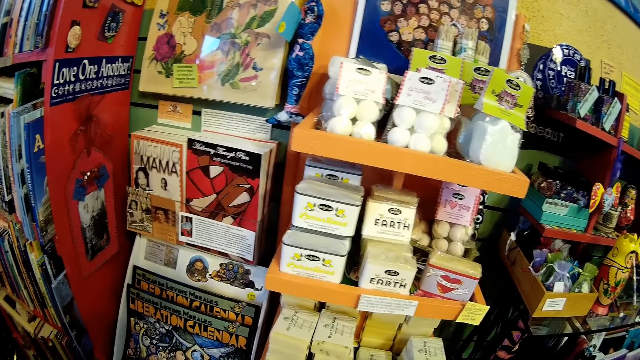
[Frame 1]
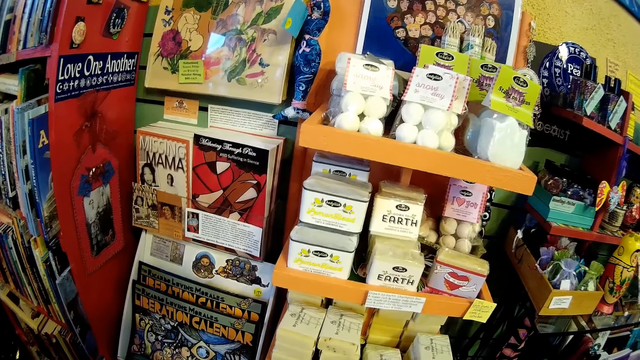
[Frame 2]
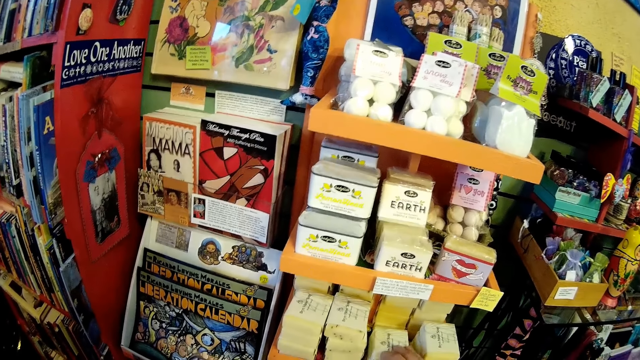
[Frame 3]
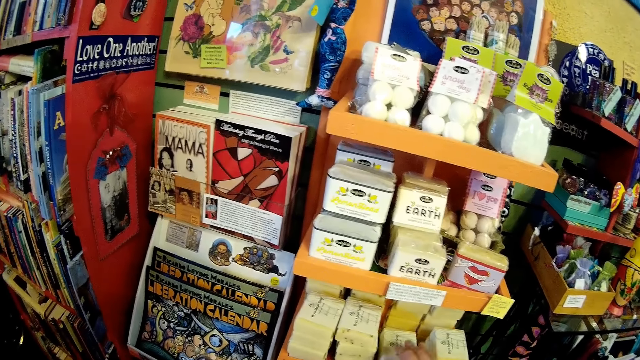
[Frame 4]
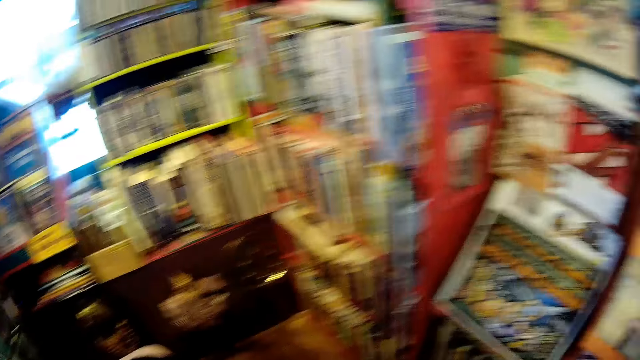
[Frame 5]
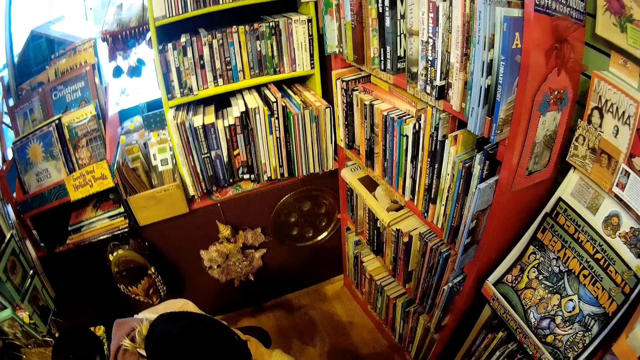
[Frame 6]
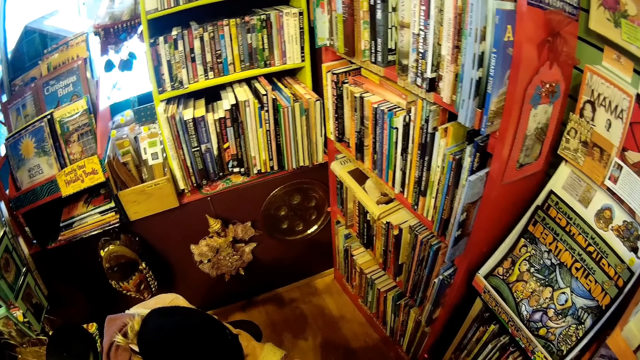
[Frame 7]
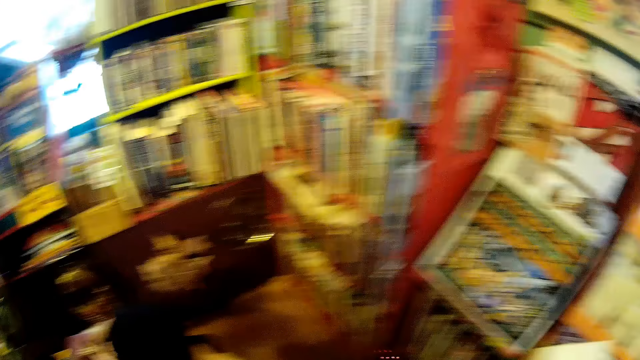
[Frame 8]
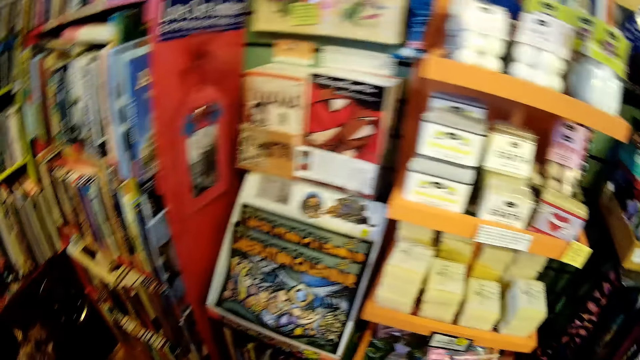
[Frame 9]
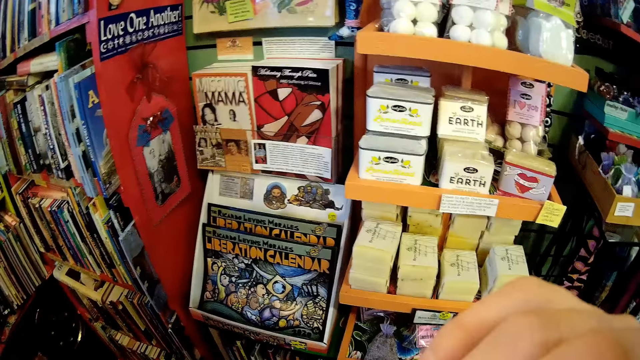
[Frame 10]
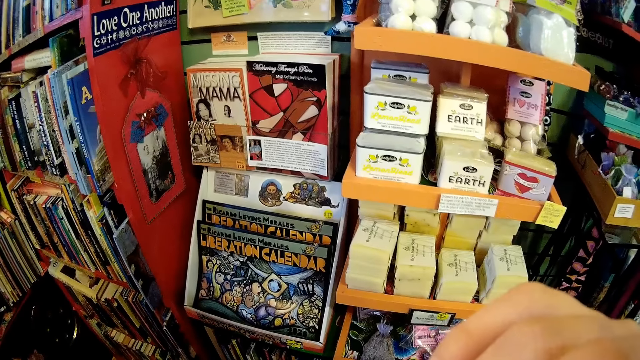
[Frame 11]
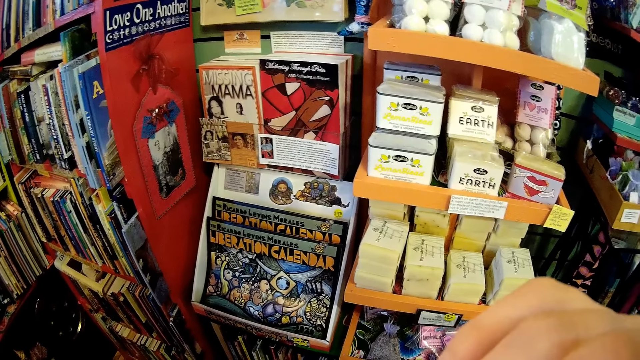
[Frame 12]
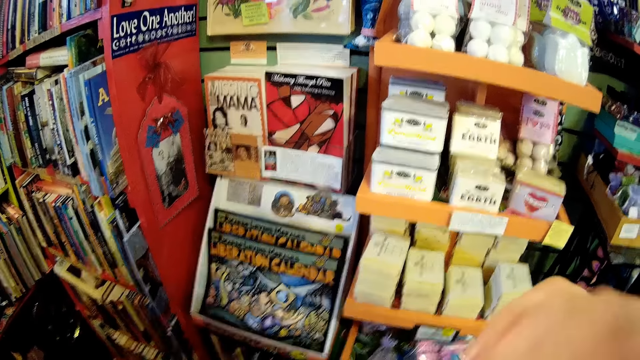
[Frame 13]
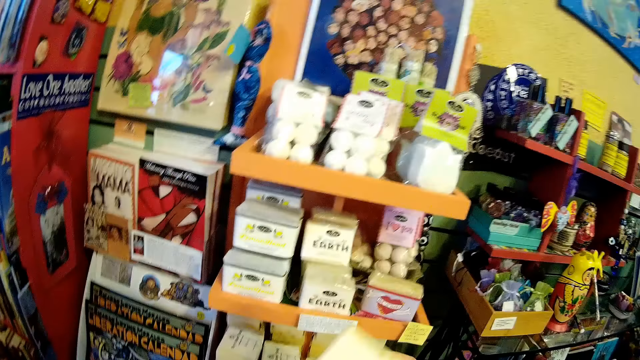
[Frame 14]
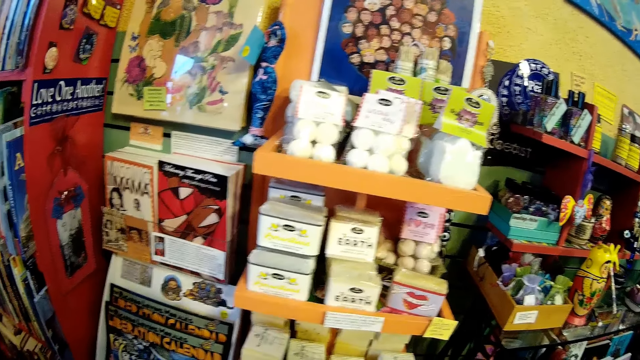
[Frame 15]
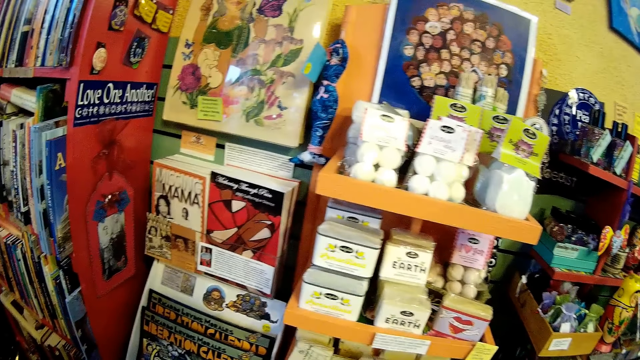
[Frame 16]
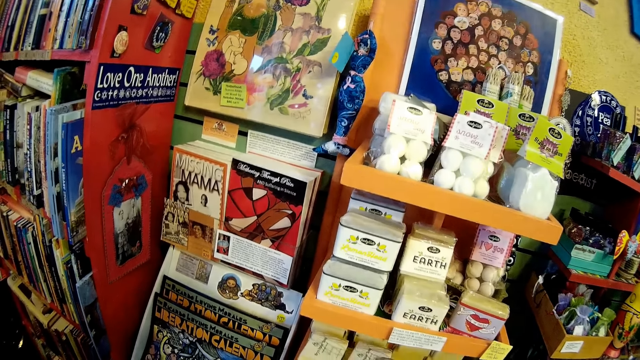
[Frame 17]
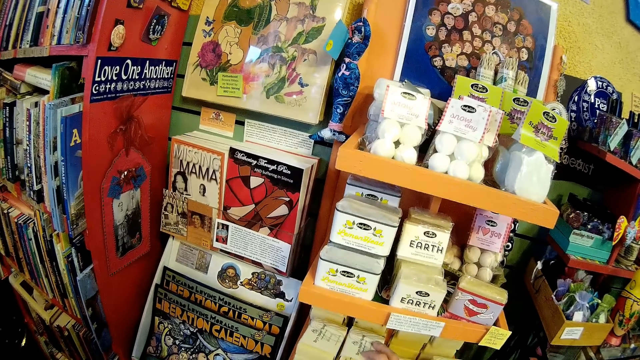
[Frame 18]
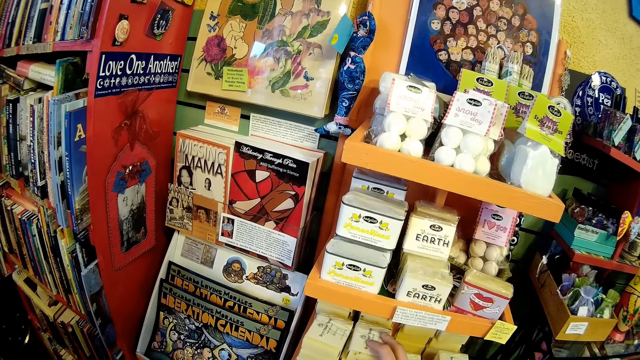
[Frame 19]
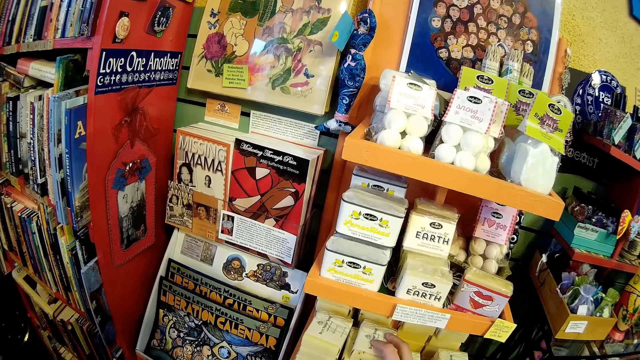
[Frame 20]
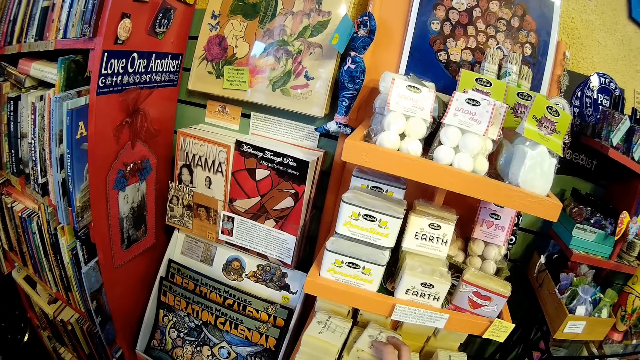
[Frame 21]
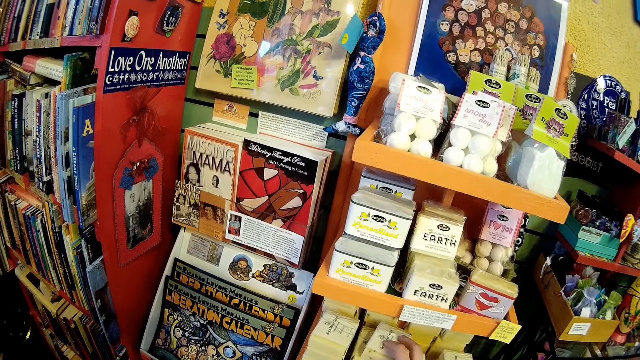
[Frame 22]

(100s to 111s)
A person does something. The camera wearer holds something. He touches his face with his hand. He returns something to the shelf.

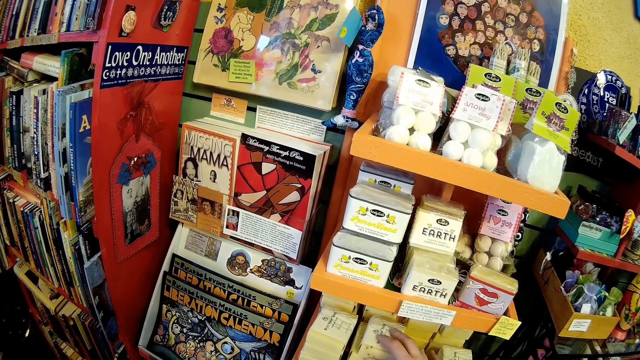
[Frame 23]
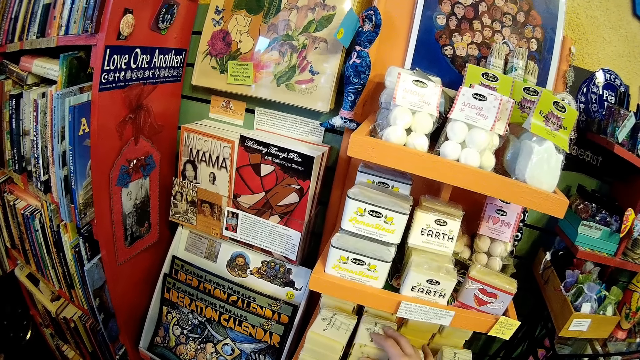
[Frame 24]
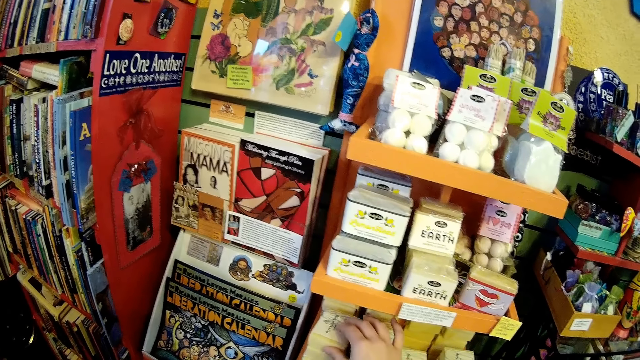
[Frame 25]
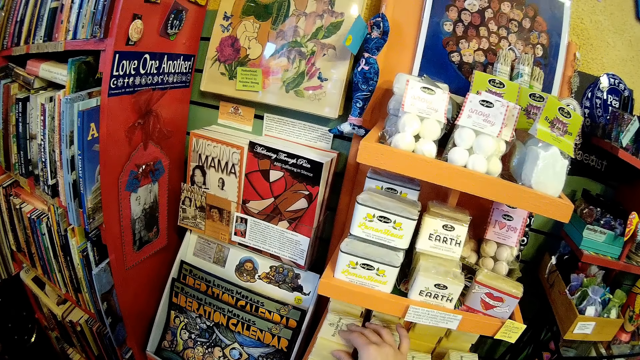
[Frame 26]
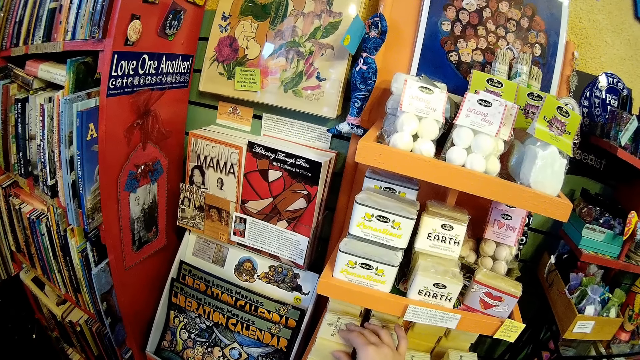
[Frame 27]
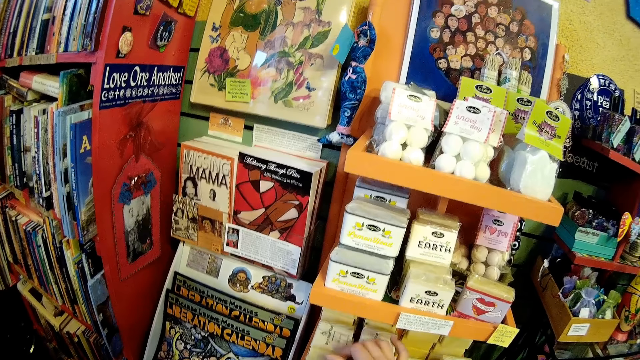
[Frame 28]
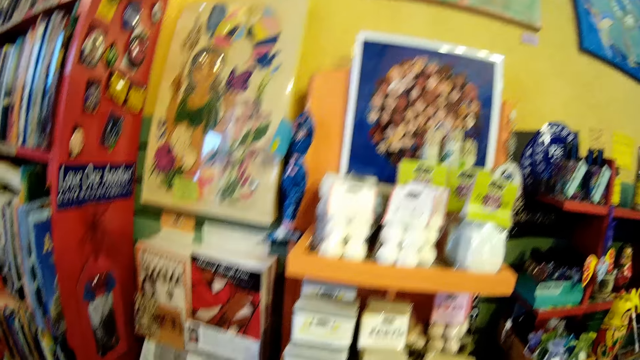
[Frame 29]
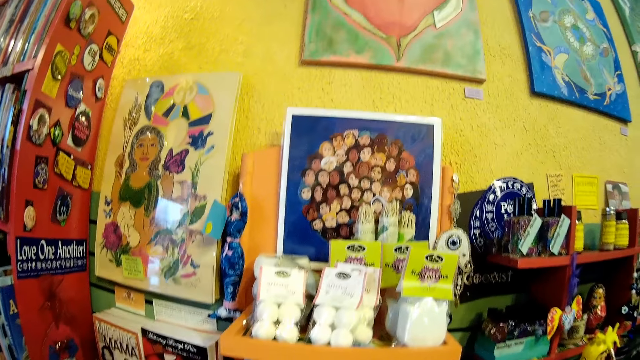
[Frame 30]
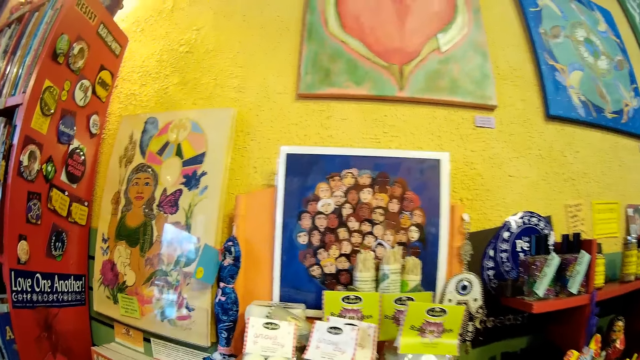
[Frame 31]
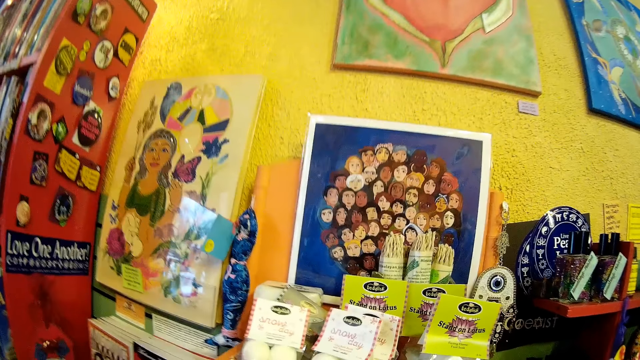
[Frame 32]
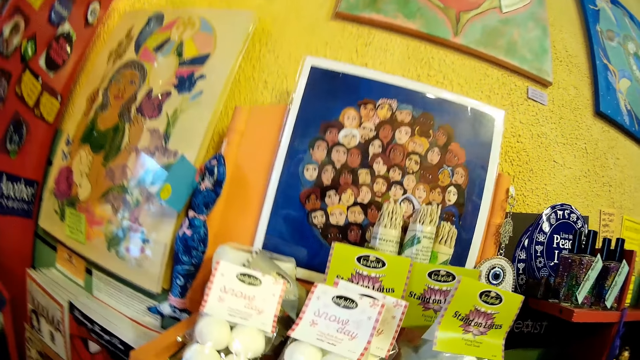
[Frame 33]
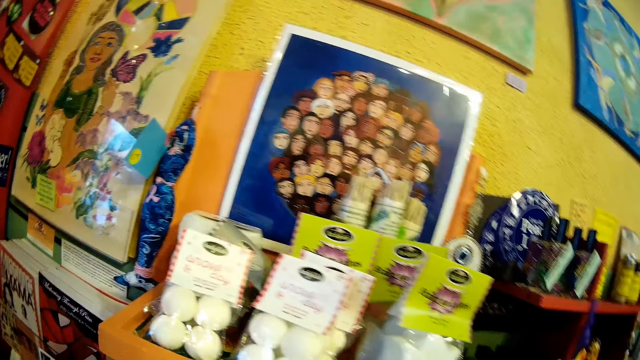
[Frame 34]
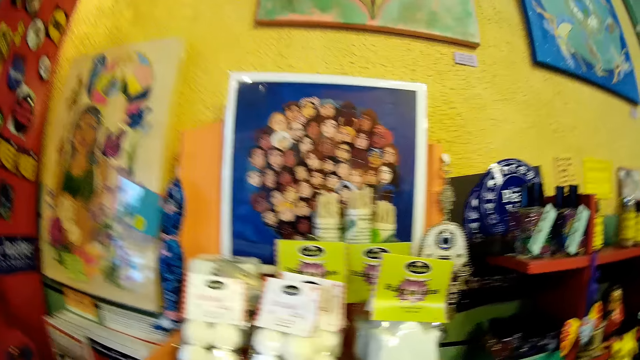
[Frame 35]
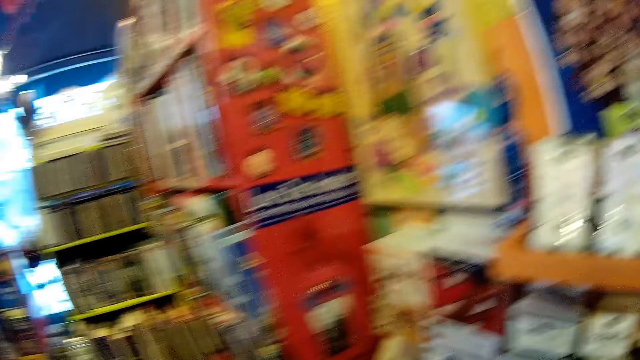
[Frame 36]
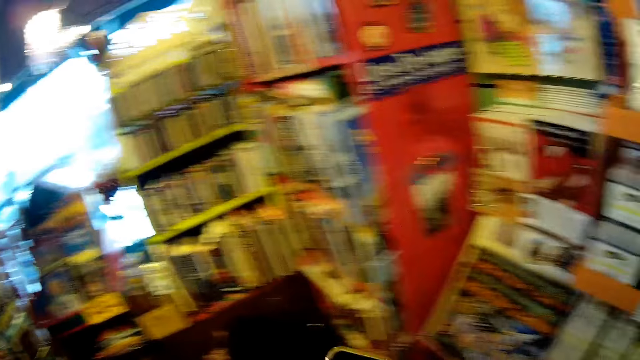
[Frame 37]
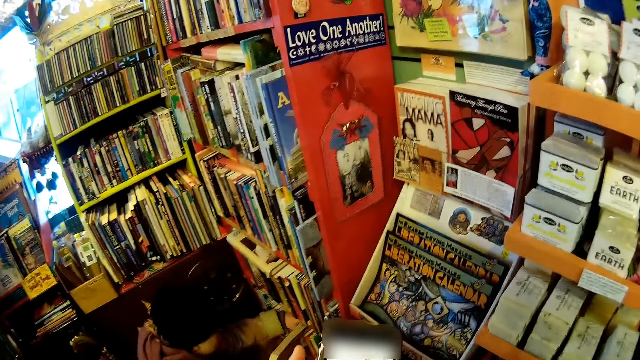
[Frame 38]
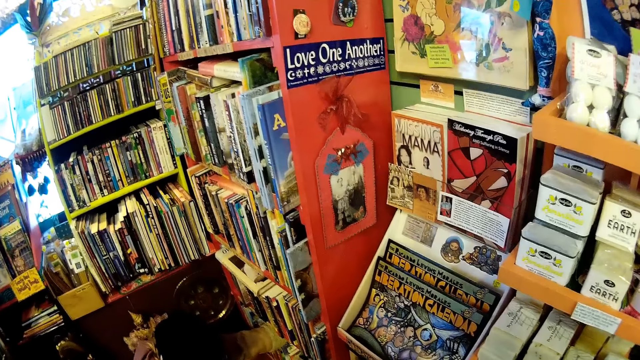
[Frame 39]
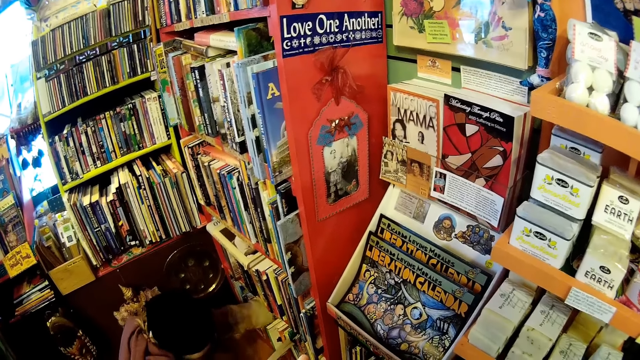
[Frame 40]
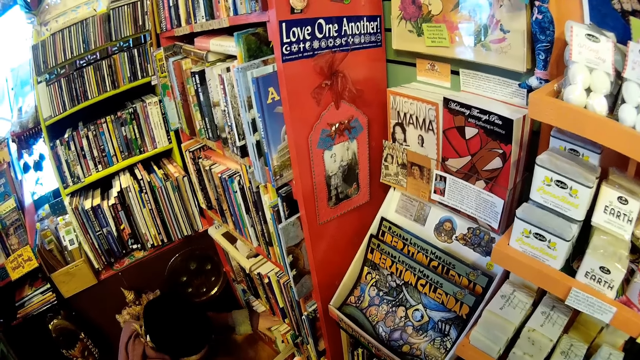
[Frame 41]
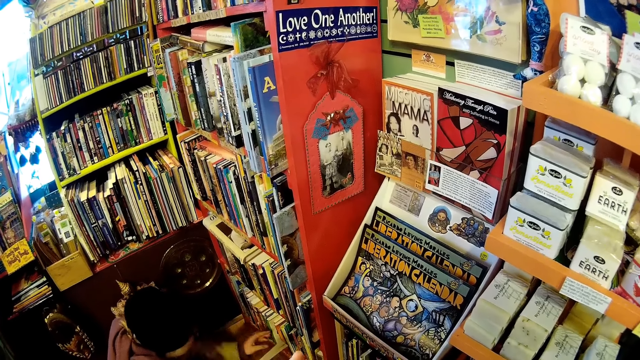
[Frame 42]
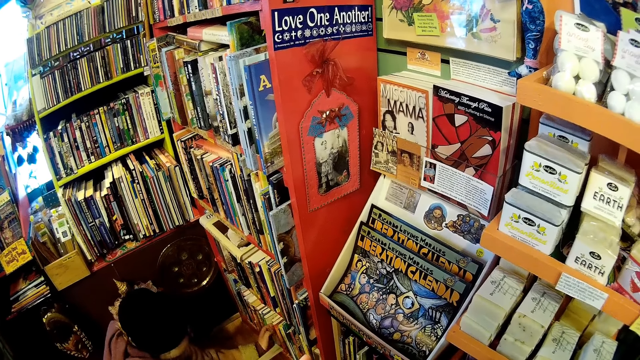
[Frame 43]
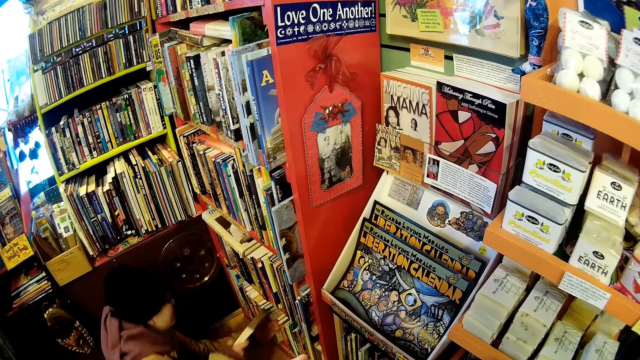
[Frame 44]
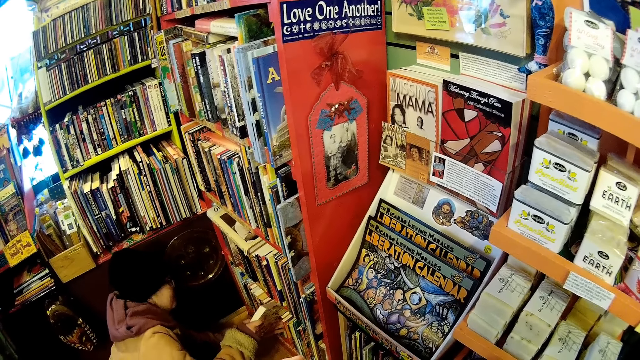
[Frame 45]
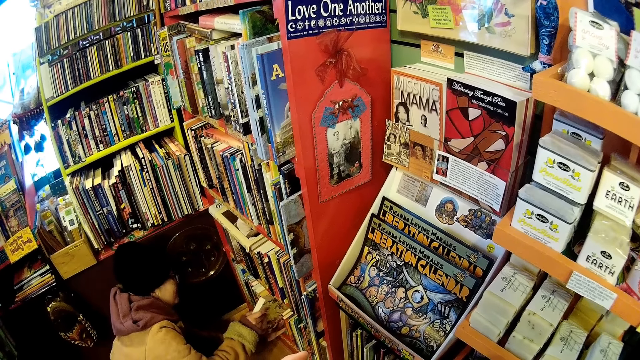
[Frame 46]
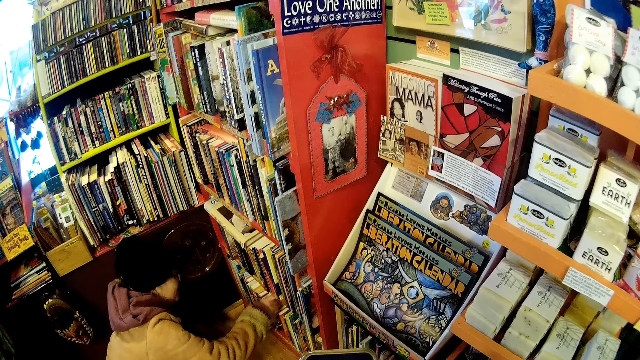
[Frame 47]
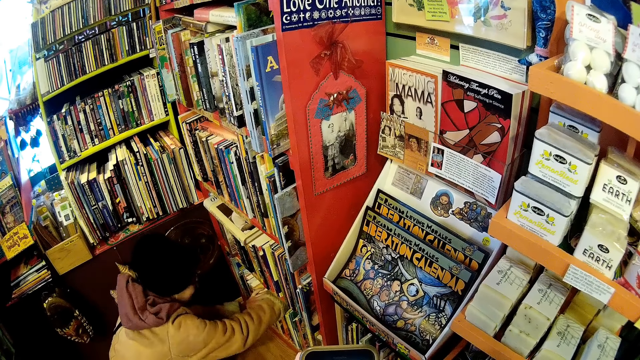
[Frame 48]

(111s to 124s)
The camera wearer looks around the gallery store. A girl returns the book to its shelf with her right hand.
